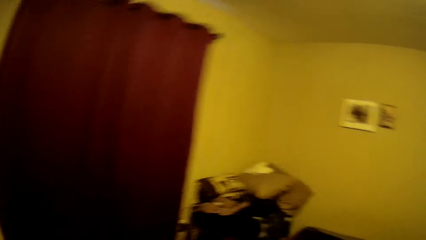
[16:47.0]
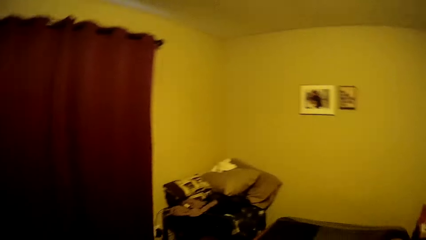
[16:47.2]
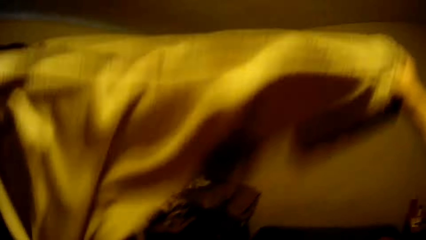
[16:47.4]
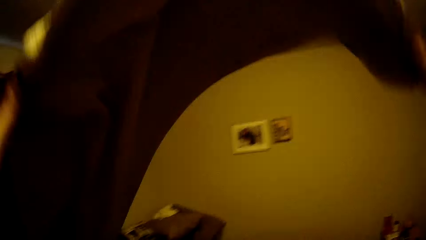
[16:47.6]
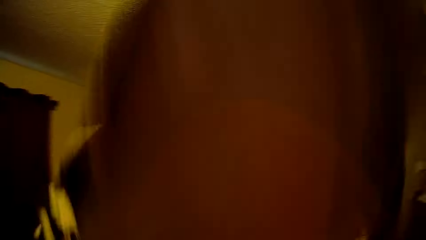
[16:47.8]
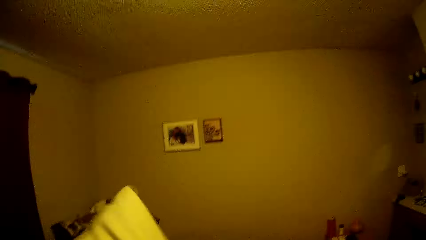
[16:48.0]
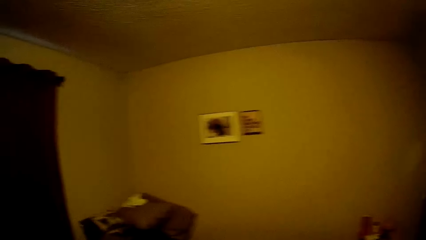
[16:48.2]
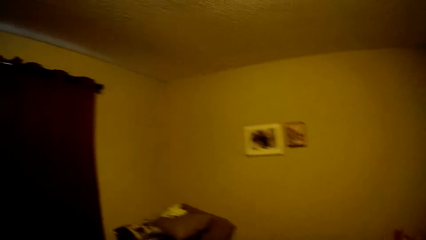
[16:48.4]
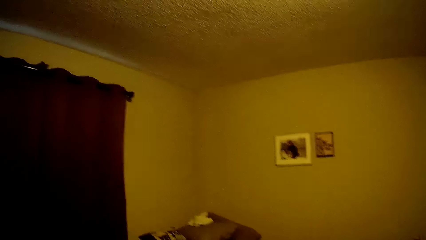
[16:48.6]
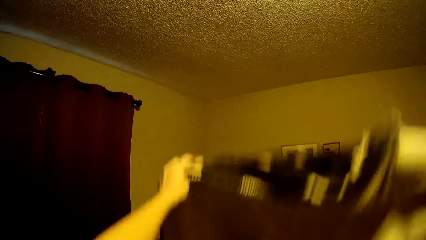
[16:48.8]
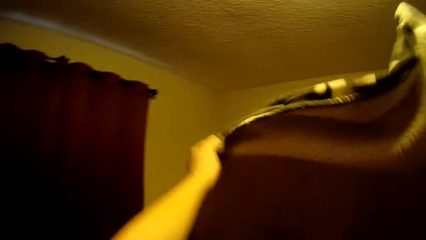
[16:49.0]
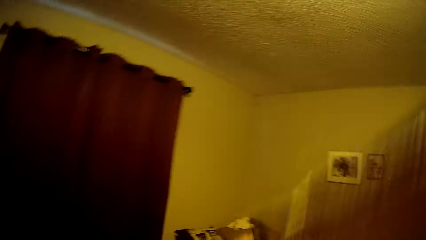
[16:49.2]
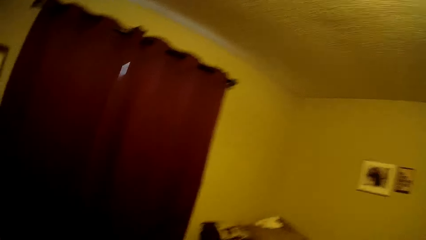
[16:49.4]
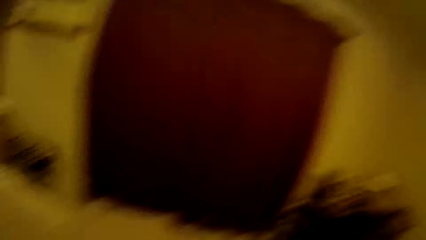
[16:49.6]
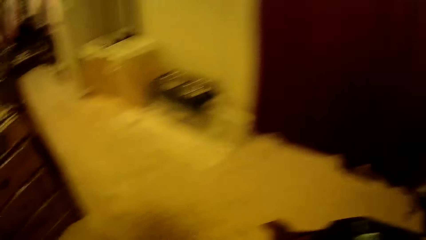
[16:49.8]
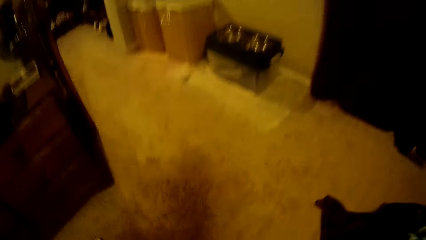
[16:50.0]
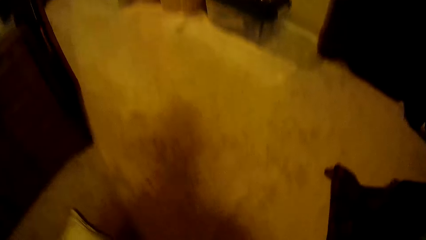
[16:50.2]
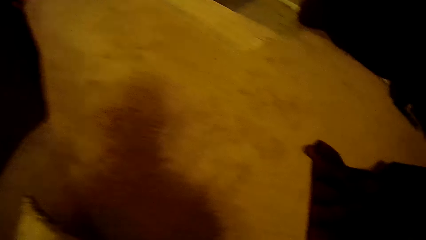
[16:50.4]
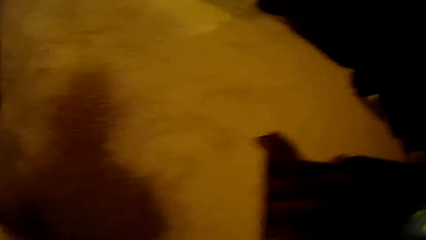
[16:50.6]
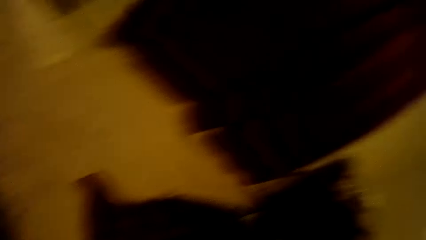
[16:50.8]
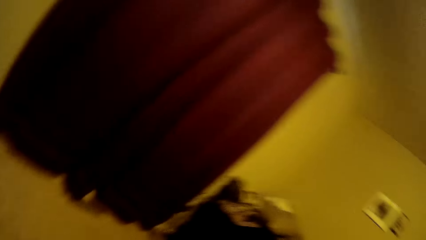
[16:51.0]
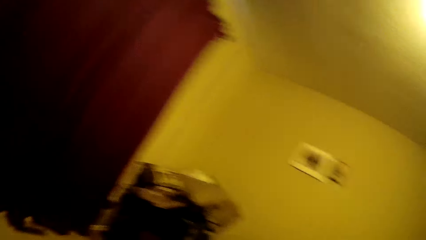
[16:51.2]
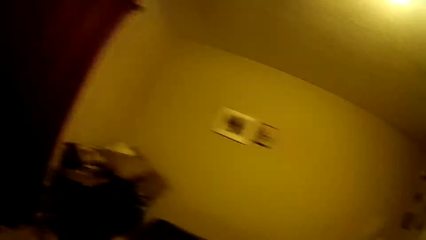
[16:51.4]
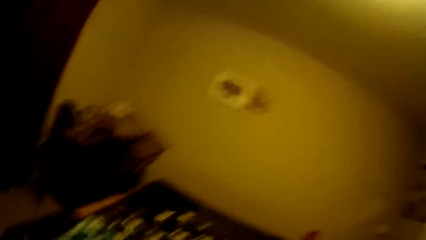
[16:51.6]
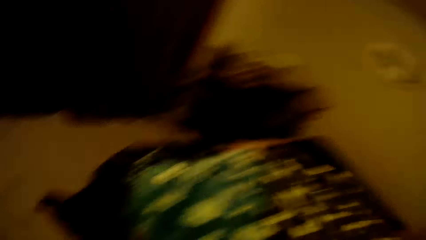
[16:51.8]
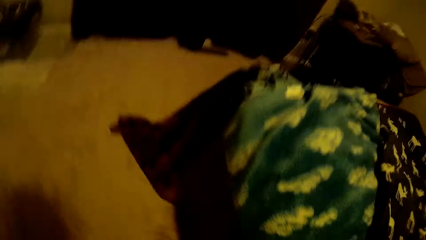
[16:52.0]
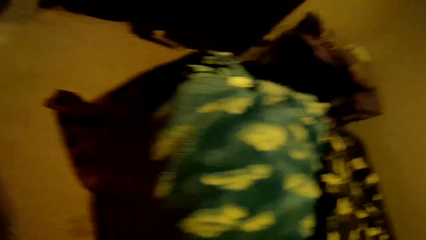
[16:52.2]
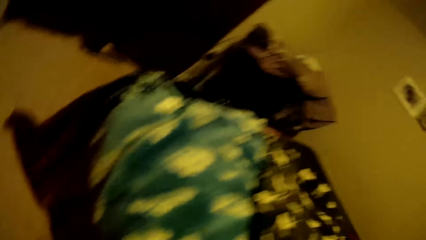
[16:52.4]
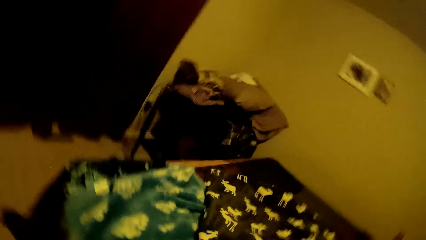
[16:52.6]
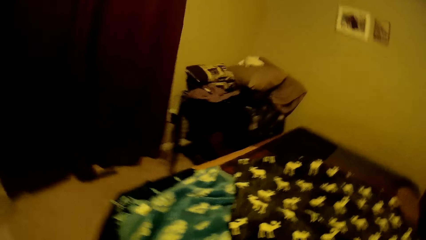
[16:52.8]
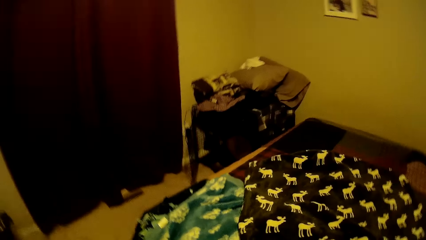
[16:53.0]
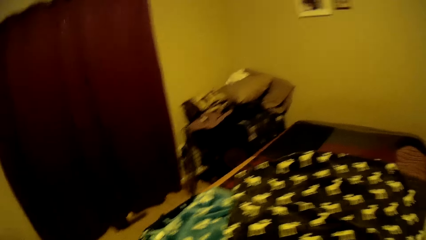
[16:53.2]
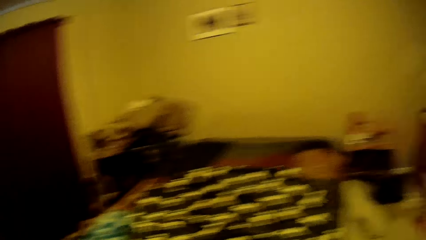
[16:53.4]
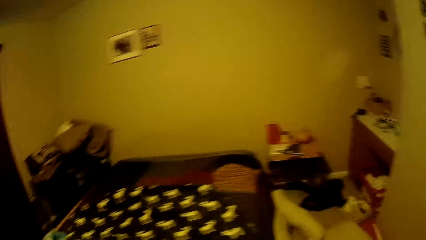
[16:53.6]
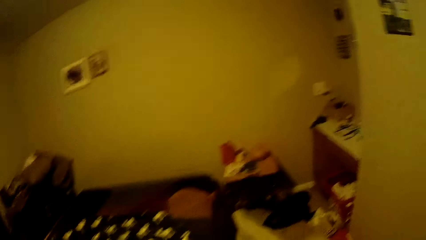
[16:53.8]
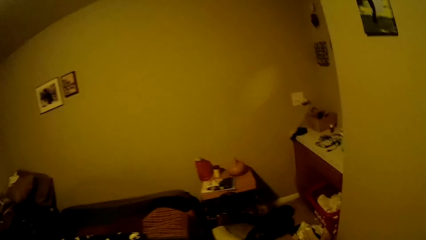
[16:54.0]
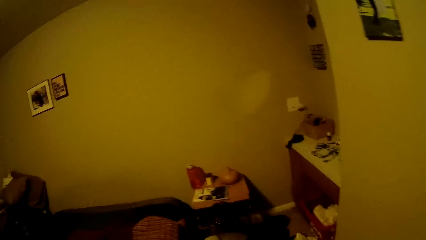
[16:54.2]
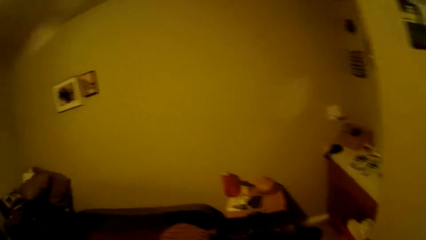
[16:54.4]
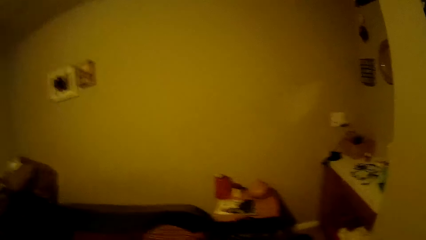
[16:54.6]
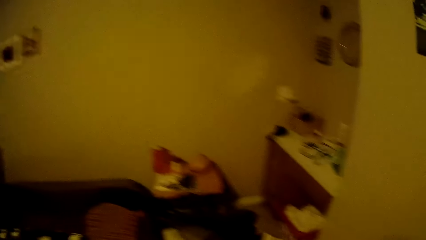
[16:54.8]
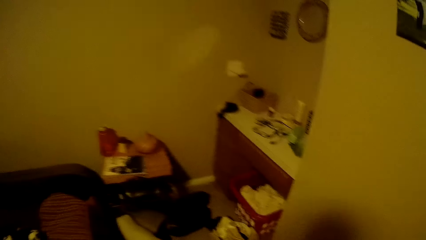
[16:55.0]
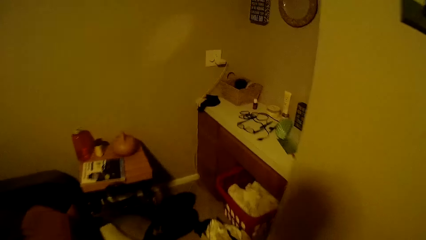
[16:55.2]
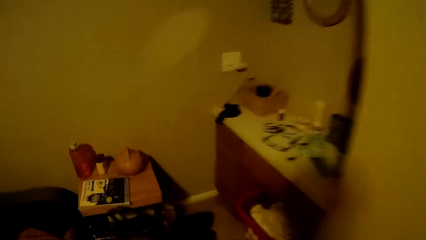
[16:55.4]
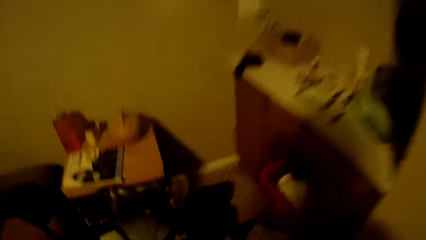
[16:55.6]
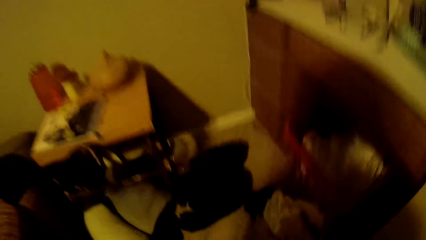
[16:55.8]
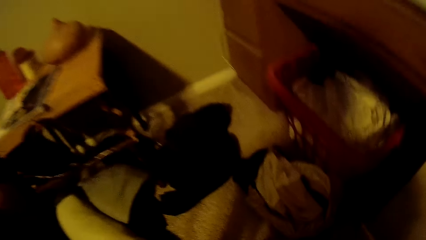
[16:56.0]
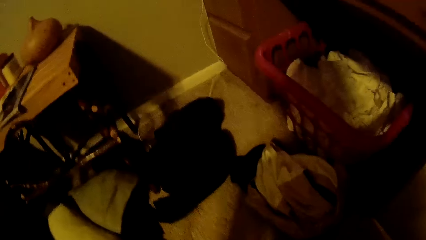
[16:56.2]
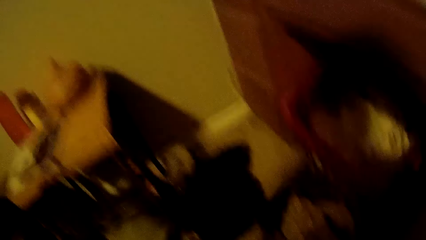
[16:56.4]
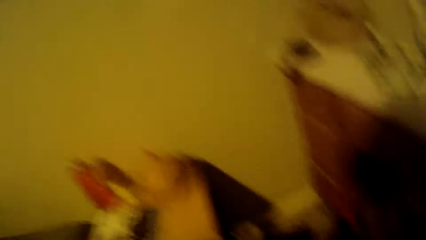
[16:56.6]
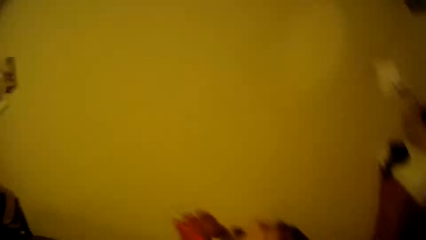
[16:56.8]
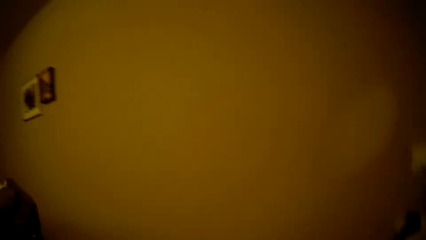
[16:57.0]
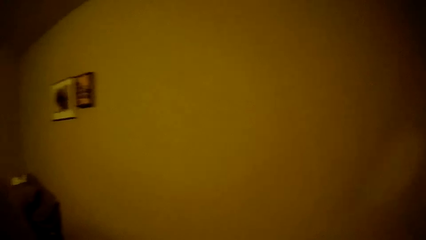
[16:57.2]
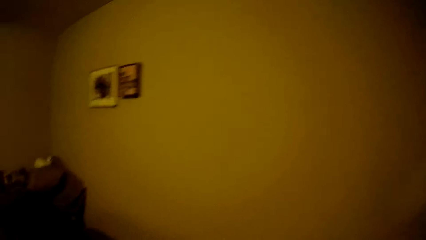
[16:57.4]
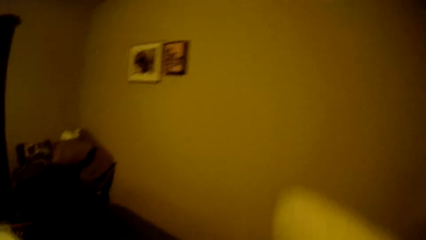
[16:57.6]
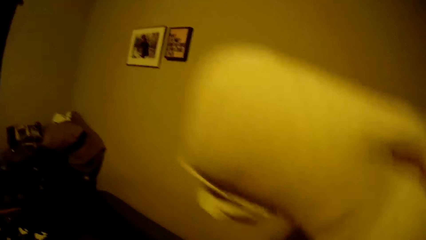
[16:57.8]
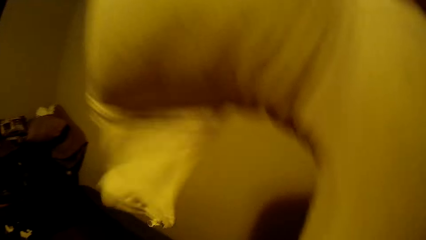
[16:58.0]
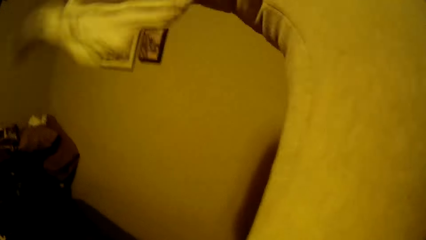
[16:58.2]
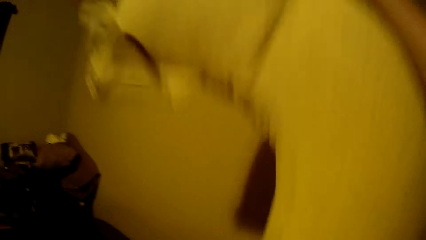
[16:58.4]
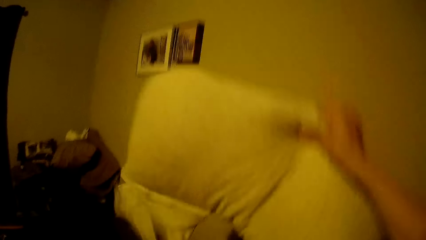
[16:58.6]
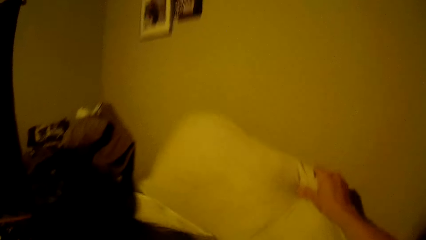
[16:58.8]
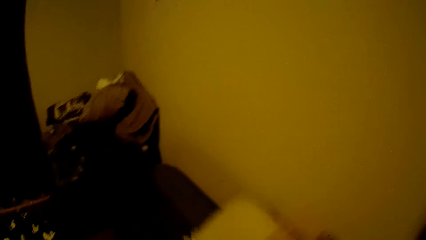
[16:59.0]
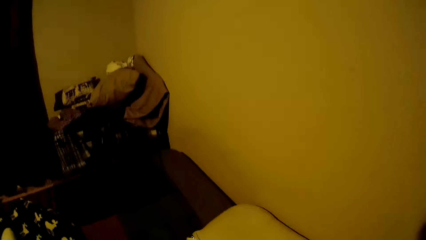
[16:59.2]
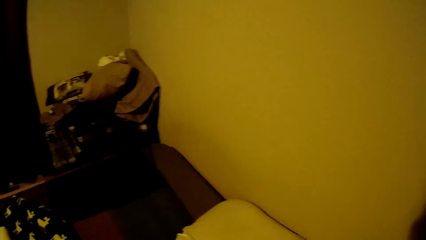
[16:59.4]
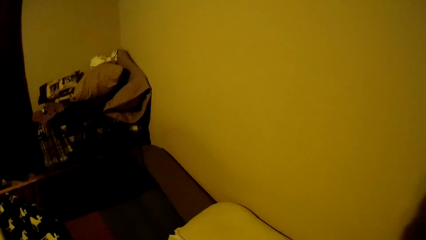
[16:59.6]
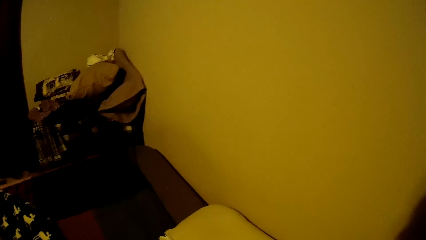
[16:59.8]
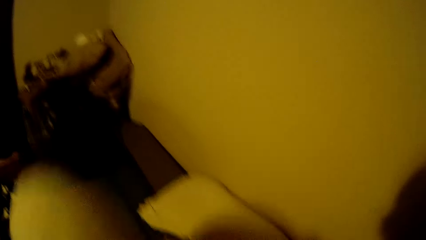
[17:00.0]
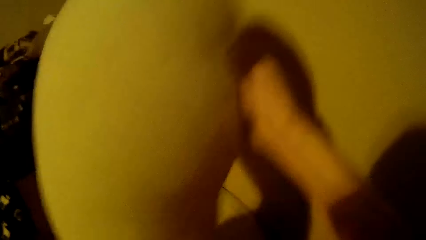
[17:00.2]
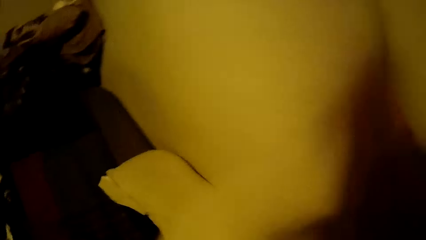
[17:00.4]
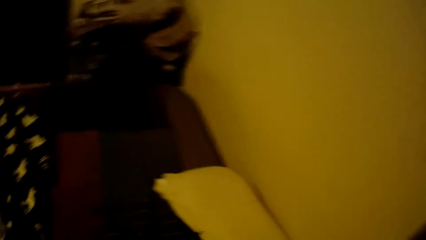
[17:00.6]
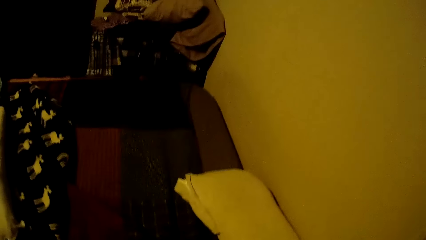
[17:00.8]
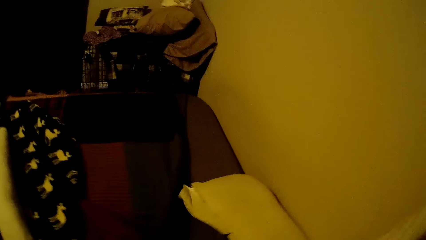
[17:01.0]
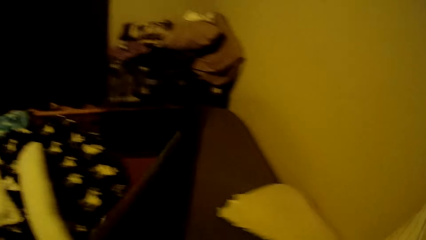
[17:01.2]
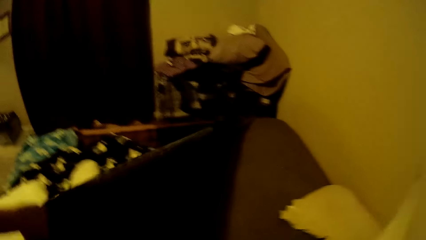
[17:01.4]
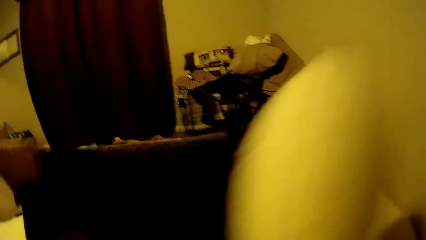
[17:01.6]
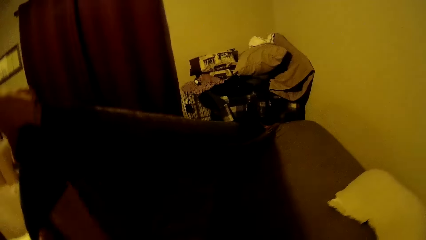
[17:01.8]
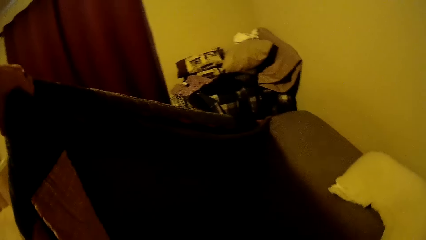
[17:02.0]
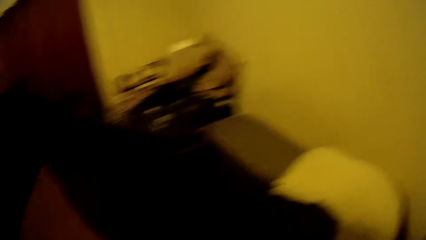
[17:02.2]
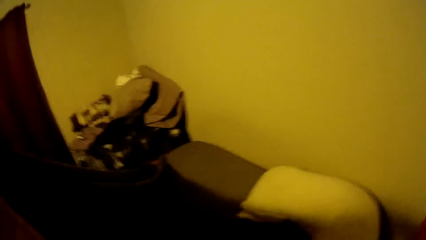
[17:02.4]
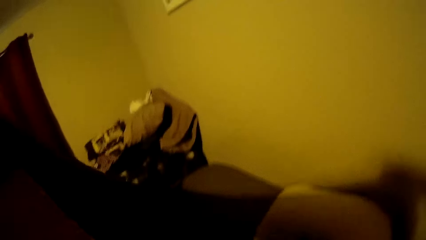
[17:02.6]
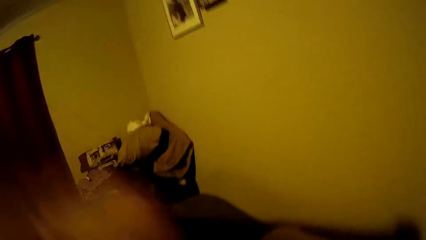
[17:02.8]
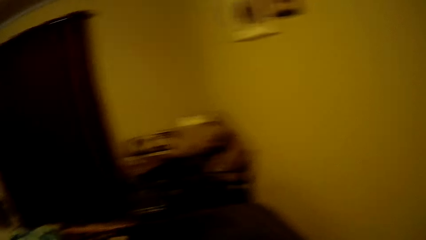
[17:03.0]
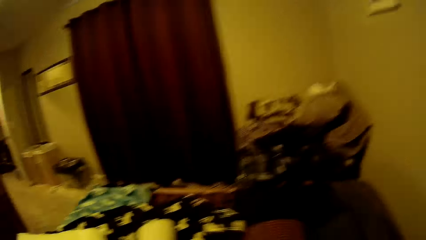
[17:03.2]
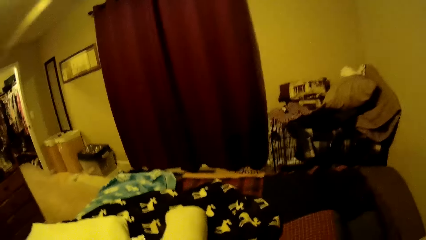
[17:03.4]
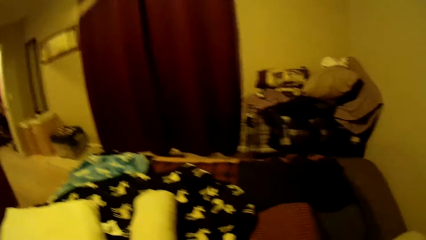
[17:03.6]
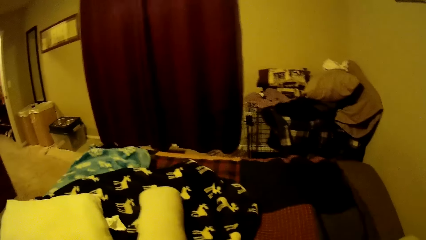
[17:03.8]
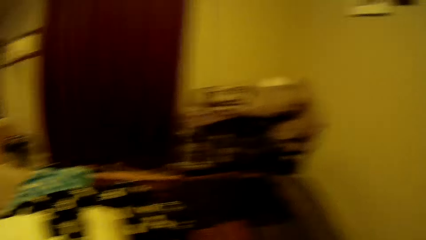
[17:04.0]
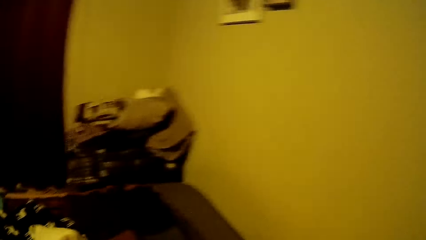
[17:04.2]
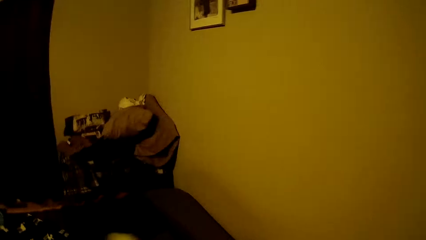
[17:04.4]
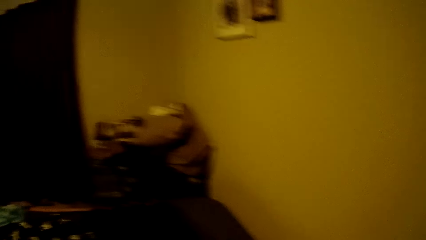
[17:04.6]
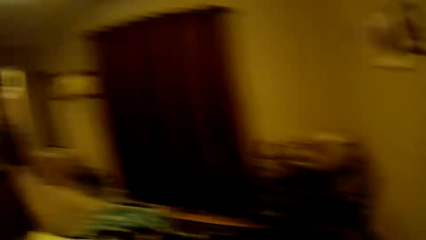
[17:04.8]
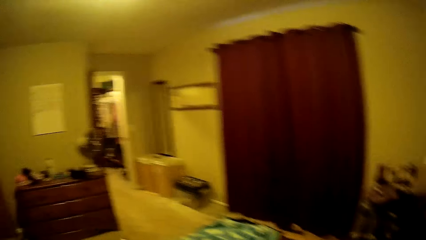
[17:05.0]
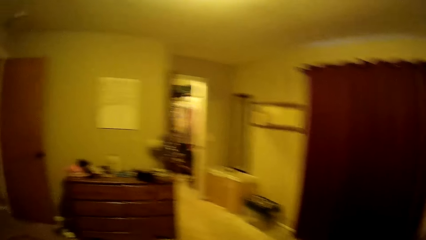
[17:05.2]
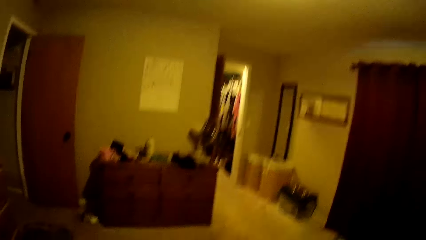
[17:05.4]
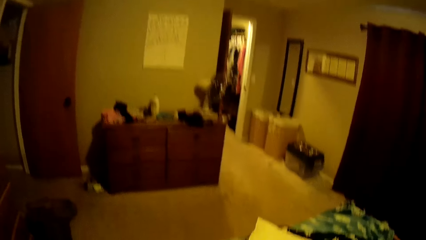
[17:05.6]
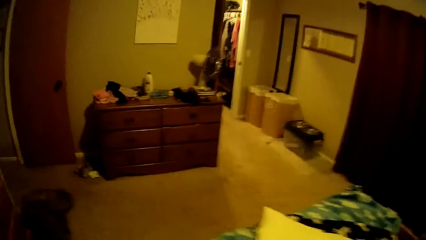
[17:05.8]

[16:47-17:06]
The camera wearer lifts the bed cover. They straighten the third blanket on the bed. They turn the bed cover. They pick a throw pillow from the carpet. They place the throw pillow on the bed. They place the throw pillow below the duvet.
